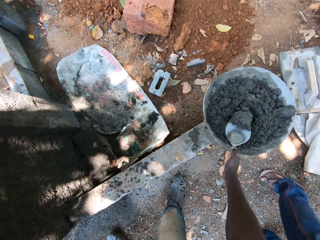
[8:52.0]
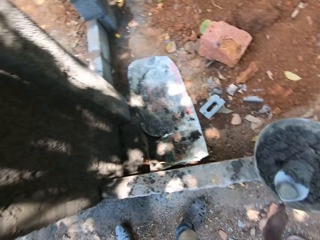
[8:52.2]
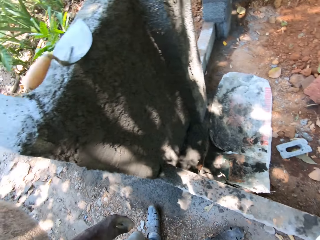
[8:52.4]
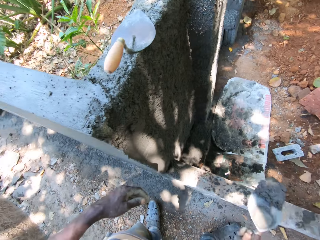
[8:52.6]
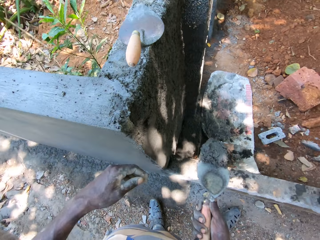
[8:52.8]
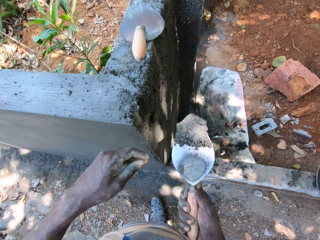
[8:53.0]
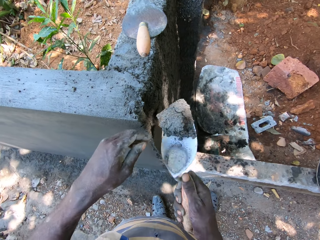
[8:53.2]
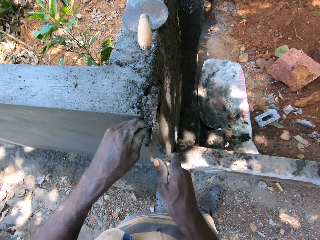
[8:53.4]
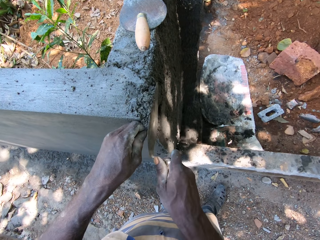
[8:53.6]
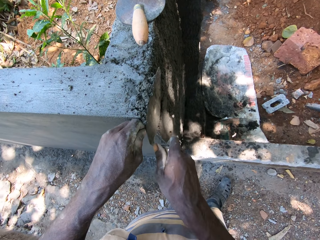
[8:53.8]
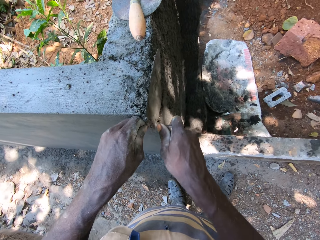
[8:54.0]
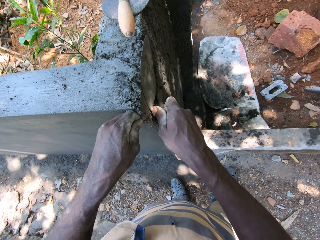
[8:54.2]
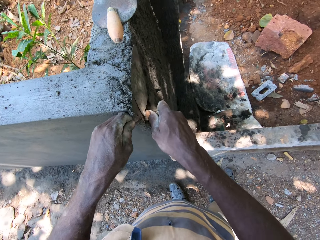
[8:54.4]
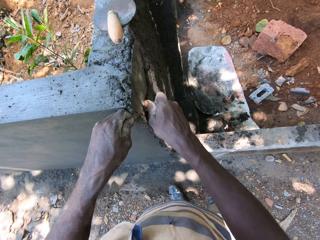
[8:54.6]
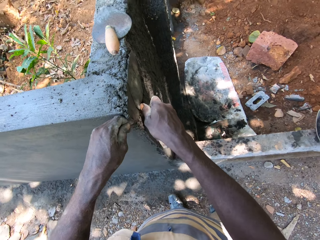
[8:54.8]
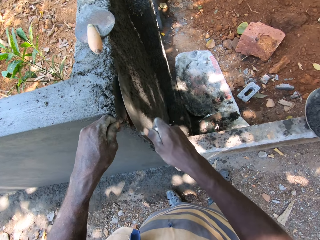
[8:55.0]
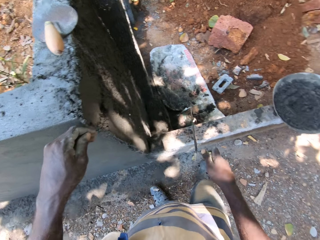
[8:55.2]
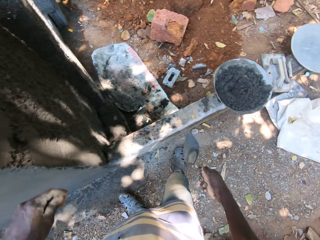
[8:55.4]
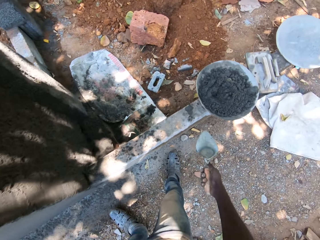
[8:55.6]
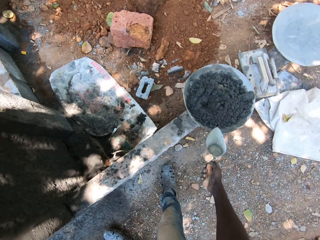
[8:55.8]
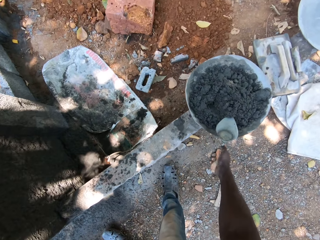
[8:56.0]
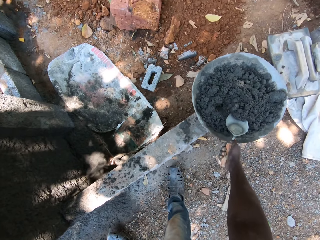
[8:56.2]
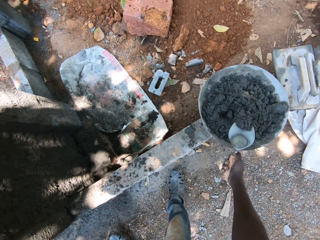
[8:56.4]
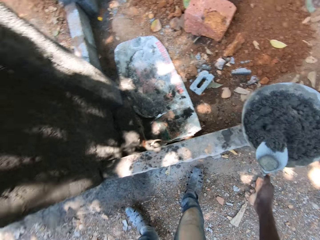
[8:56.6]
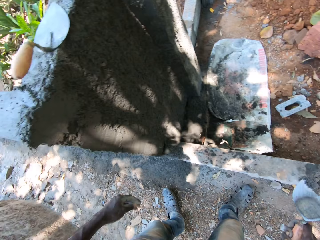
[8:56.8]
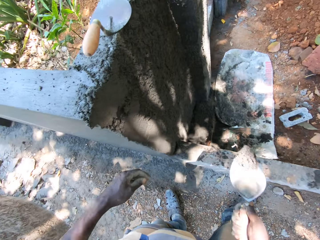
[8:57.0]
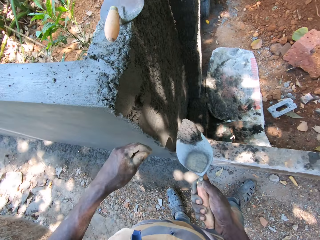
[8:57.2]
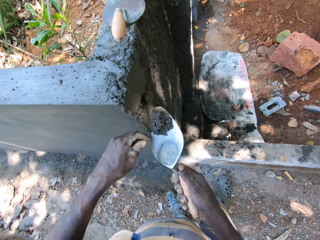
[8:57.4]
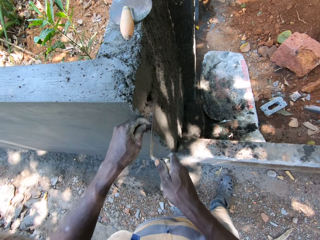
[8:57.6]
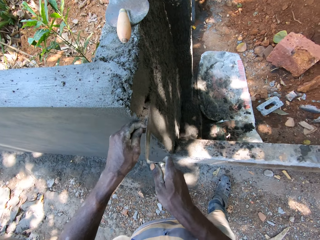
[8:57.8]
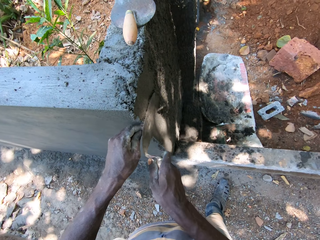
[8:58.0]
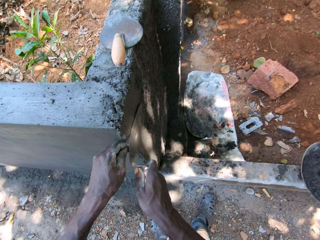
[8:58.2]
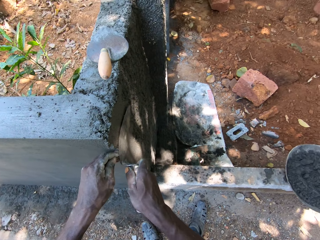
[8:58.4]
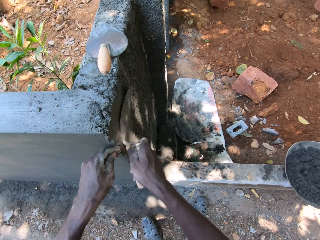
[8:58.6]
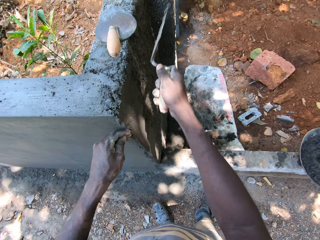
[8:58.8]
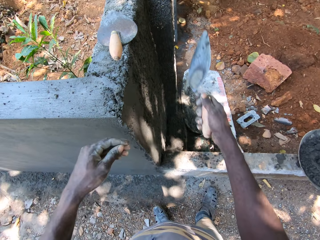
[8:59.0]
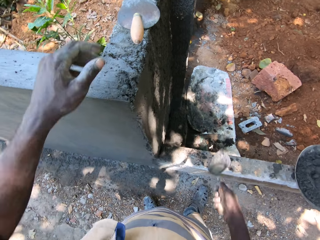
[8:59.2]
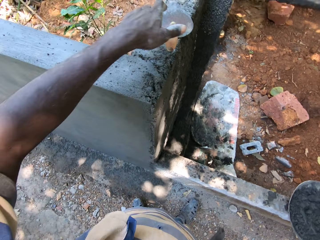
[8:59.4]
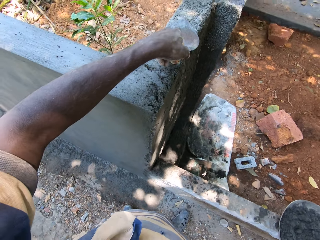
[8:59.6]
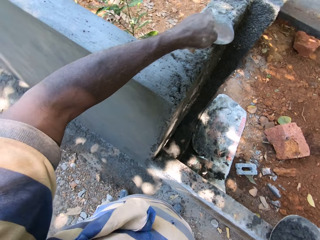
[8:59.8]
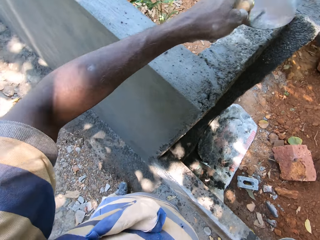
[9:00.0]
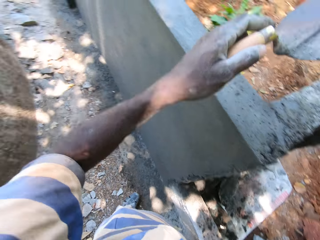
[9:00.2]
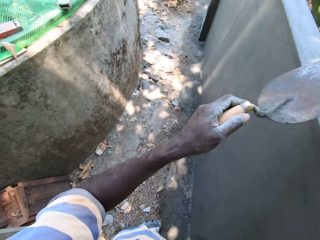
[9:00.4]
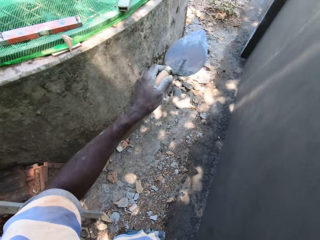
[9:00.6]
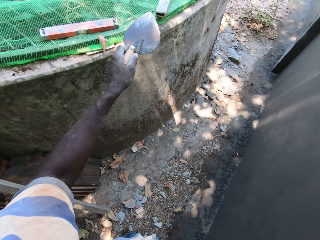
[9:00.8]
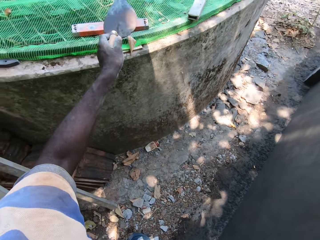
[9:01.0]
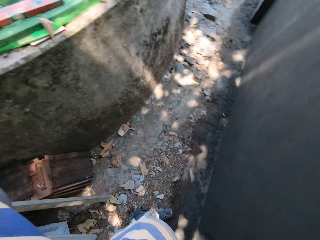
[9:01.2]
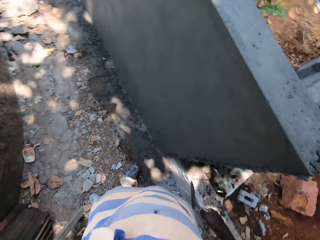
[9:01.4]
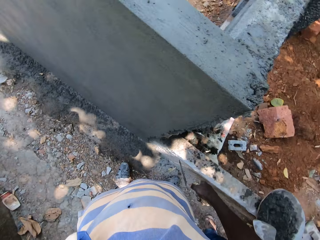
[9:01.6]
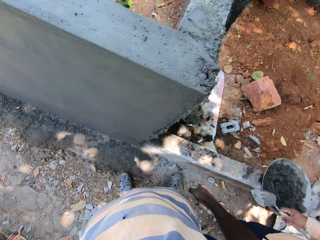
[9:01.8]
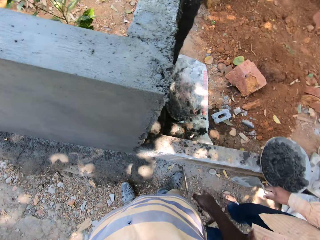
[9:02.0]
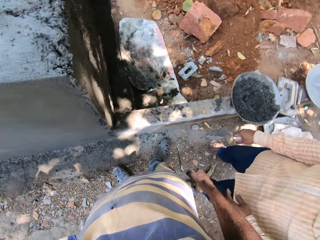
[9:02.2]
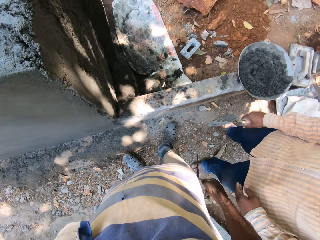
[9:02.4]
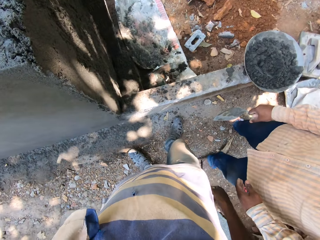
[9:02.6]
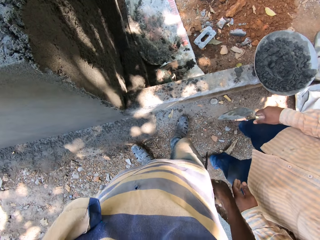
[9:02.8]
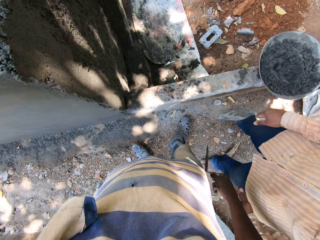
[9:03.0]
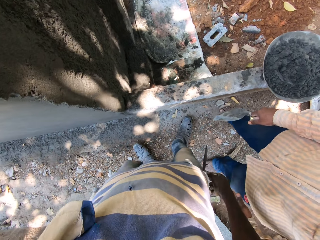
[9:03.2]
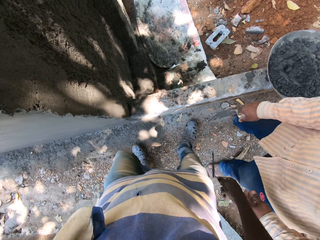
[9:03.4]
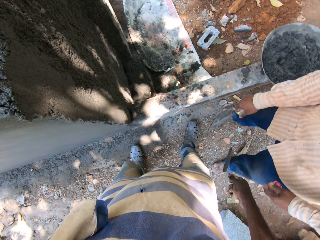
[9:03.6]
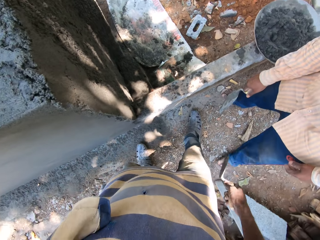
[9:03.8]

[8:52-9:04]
The camera wearer packs cement from the pan with the shovel in his right hand. He levels the wall with the shovel in his right hand. He packs cement from the pan with the shovel in his right hand. He levels the wall with the shovel in his right hand. He lifts the shovel on the wall with his left hand. He drops the shovel in his left hand on the wall.

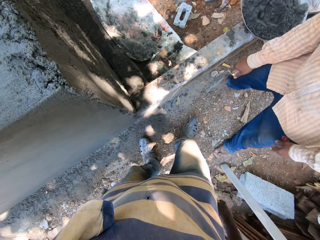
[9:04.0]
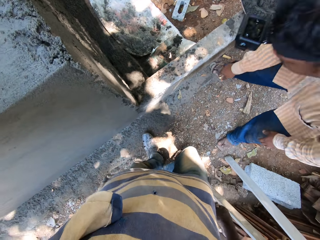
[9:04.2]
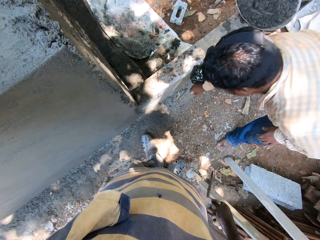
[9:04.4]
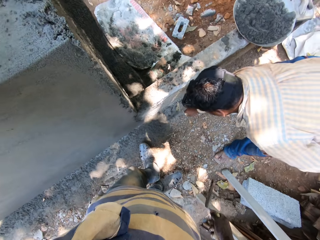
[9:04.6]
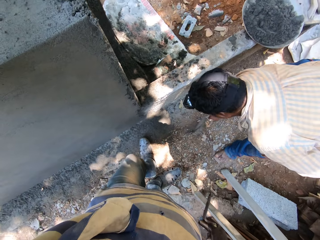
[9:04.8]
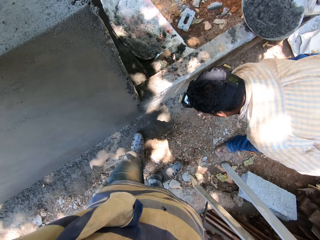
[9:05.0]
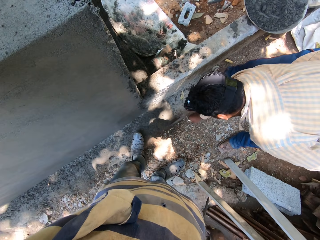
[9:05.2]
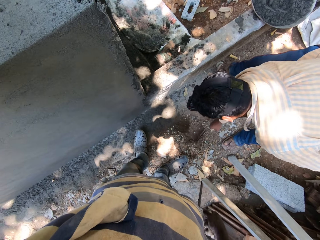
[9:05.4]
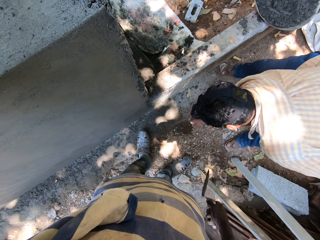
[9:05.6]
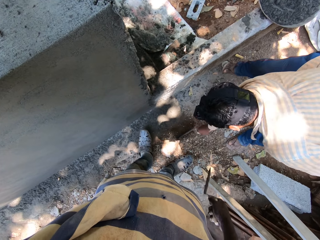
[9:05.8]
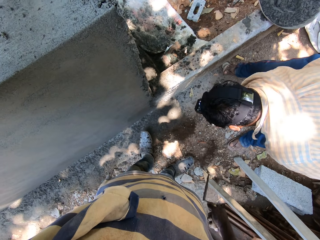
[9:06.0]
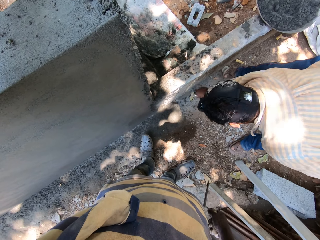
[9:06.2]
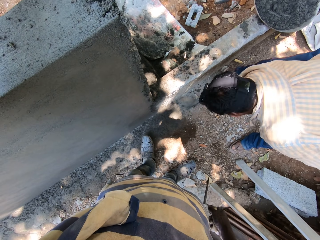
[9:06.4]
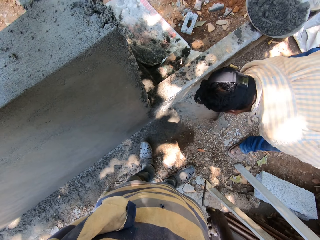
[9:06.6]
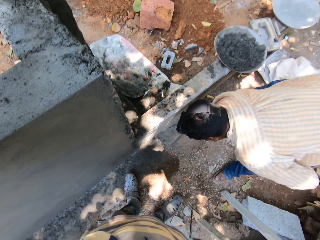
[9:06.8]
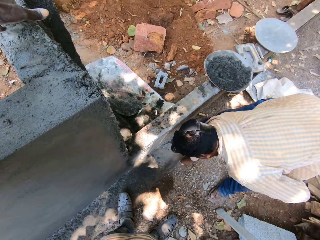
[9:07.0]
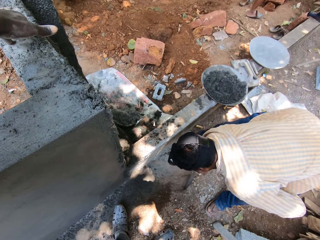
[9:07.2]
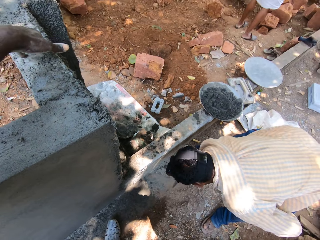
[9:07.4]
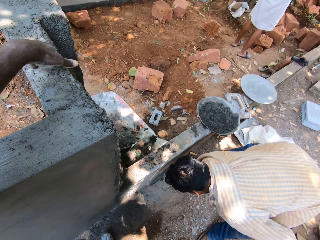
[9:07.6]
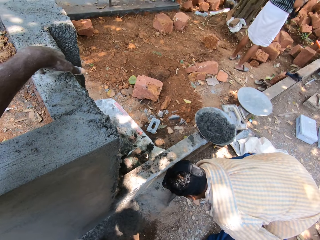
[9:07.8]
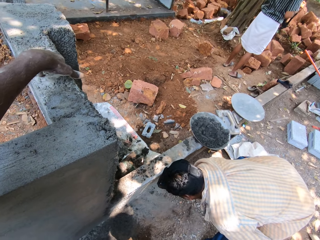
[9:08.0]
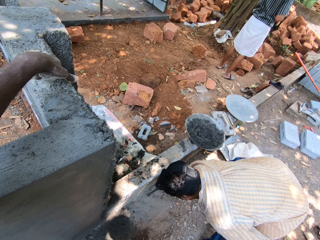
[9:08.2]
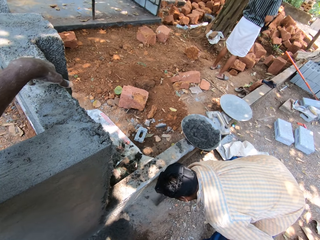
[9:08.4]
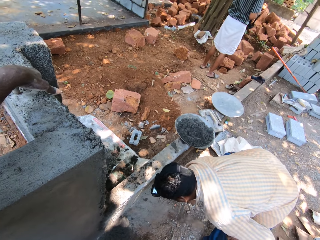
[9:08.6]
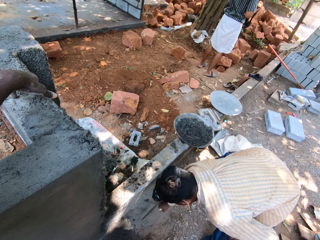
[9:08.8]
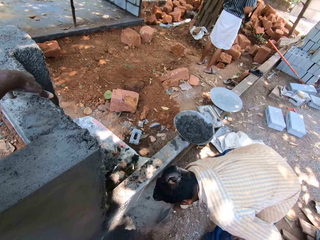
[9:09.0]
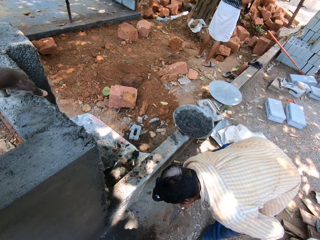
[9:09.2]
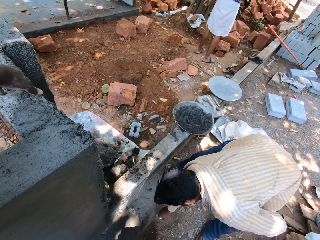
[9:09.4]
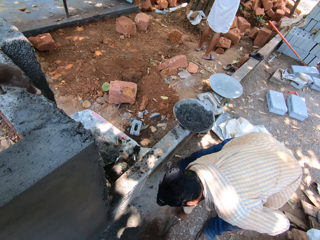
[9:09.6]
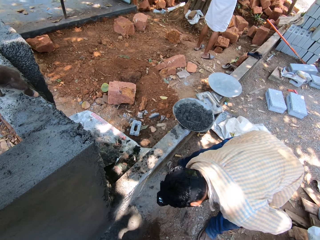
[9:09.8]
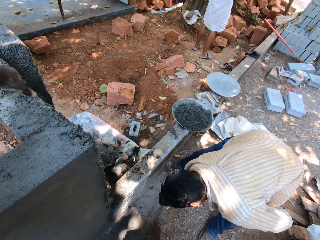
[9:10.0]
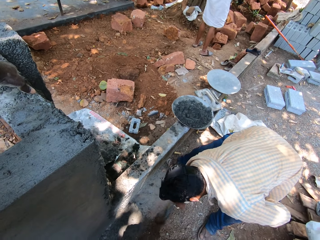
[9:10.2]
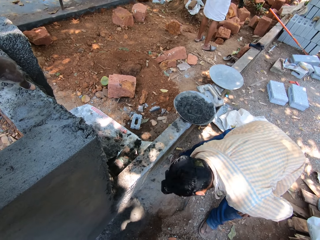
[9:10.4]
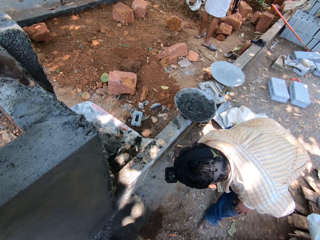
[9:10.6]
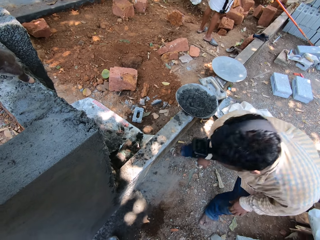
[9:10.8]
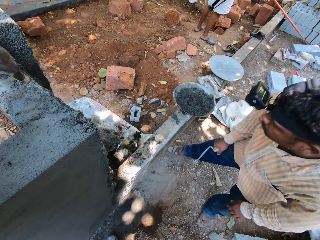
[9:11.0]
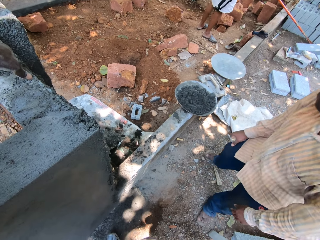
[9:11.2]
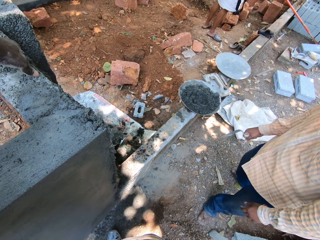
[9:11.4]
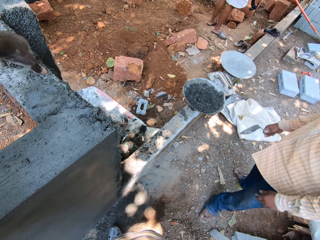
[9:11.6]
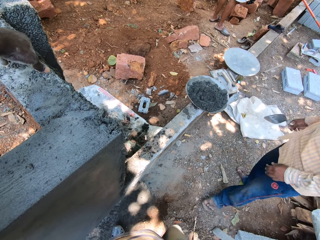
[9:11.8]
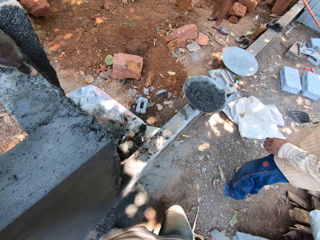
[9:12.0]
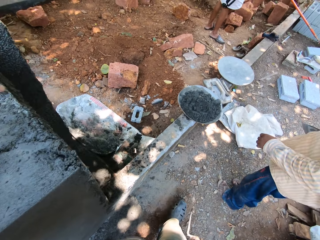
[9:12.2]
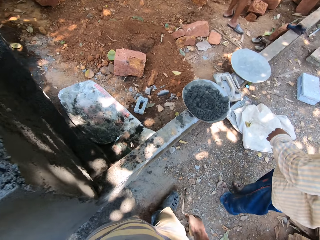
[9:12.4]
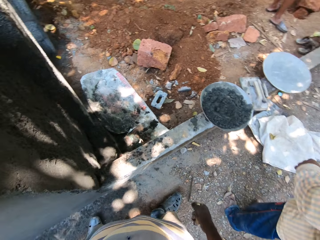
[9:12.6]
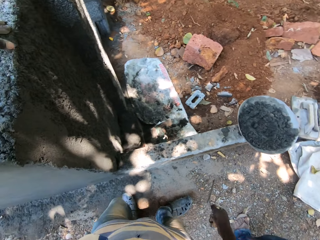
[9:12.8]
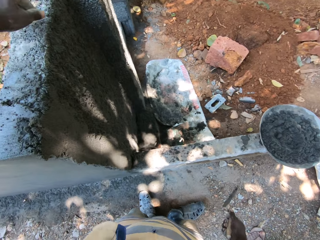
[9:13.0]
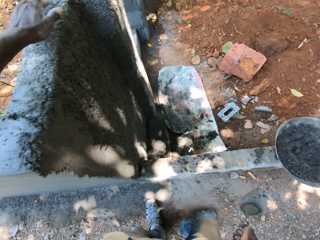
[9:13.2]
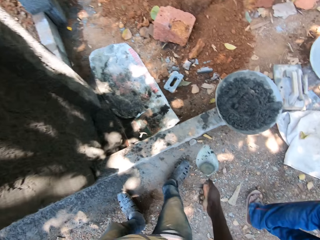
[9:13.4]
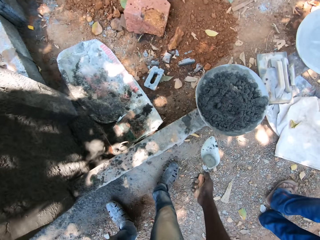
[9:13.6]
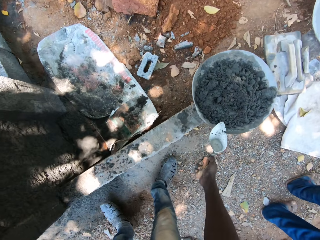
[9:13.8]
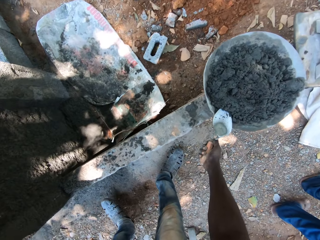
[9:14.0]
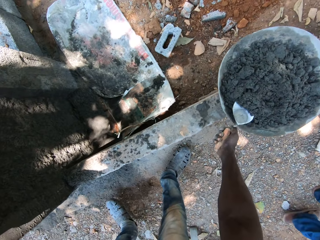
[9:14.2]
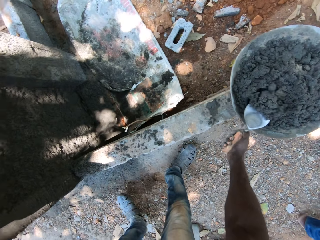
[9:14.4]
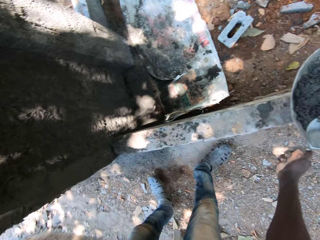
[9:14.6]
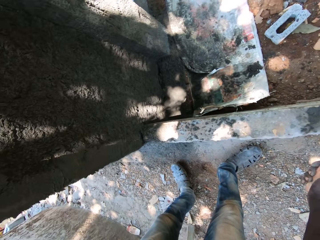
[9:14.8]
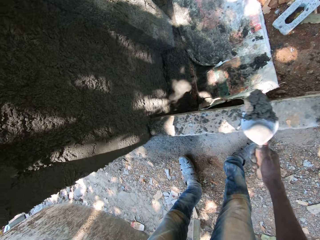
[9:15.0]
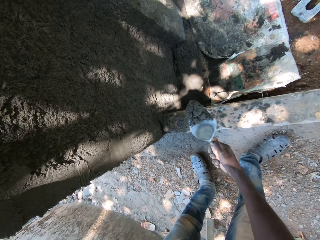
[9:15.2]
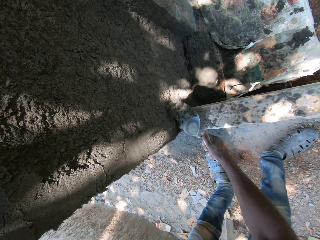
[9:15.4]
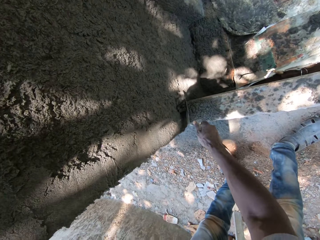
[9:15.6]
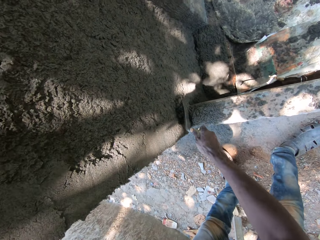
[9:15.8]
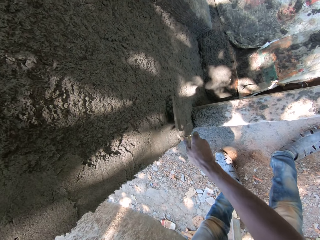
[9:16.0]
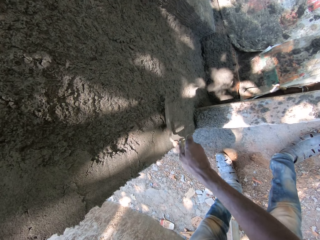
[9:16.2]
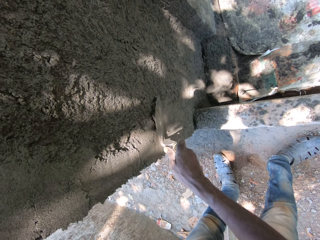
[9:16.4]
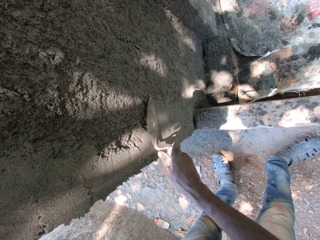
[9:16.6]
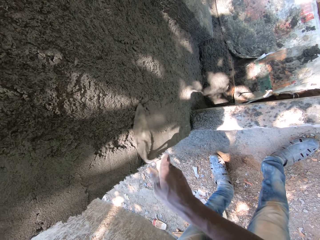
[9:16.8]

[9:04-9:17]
A man scrapes the floor with a shovel in his right hand. The man gathers soil with a trowel. The camera wearer looks around. He packs cement from the pan with the shovel in his right hand. He plasters the fence with the cement mixture in the hand trowel in his right hand.
